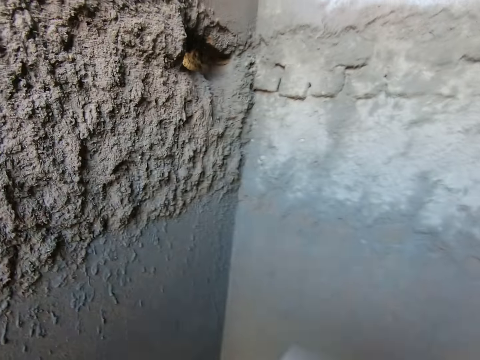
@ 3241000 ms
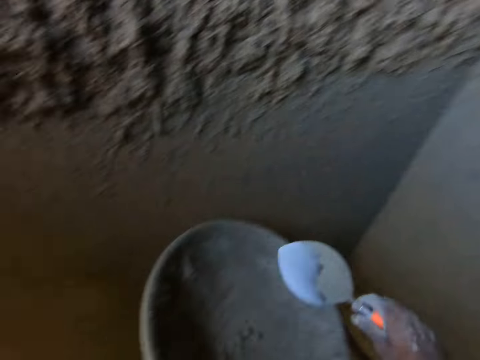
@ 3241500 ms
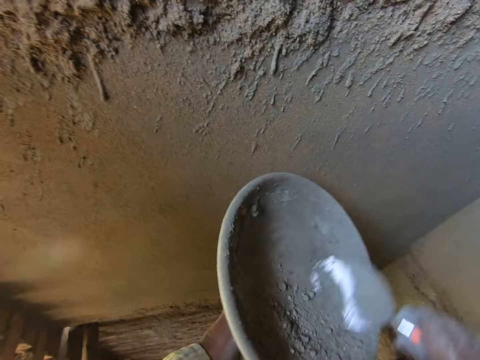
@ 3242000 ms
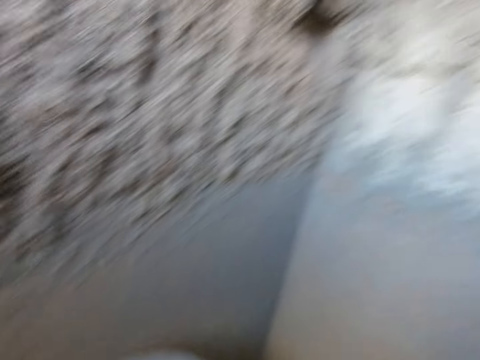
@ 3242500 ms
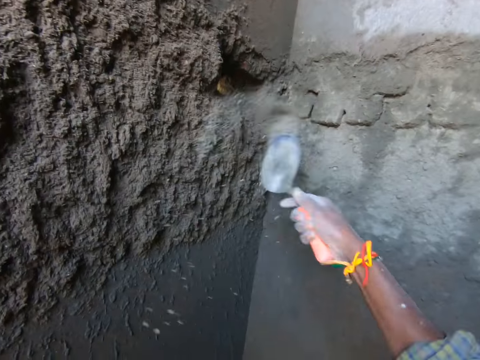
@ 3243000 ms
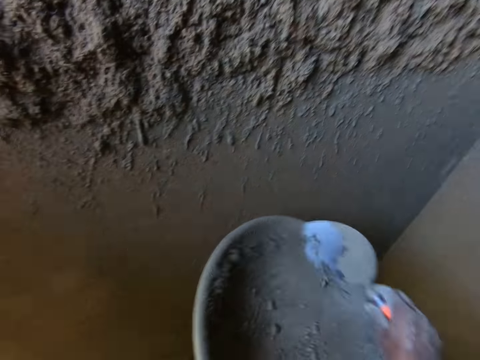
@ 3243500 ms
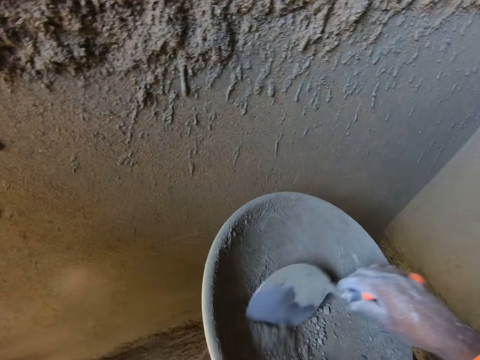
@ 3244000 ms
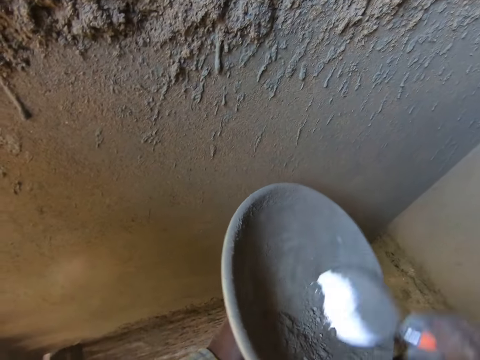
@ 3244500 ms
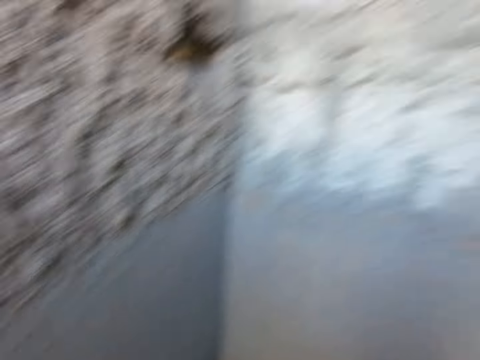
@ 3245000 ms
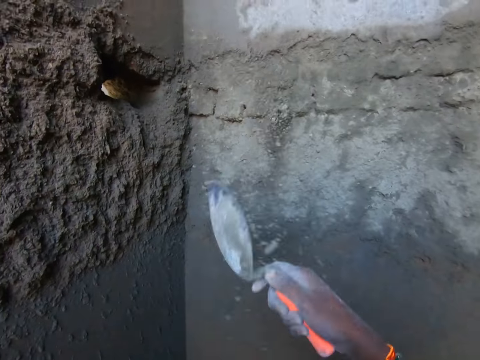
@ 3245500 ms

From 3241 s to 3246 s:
The camera wearer throws the cement mixture on the wall. They scoop the cement mixture. They throw the cement mixture on the wall. They scoop the cement mixture. They throw the cement mixture on the wall.

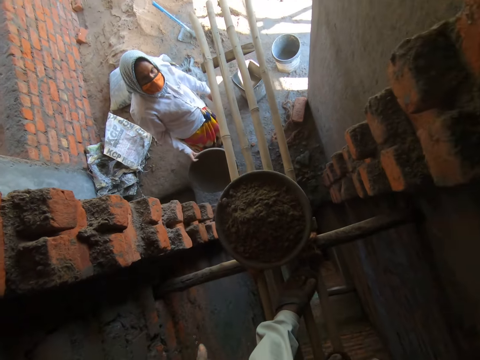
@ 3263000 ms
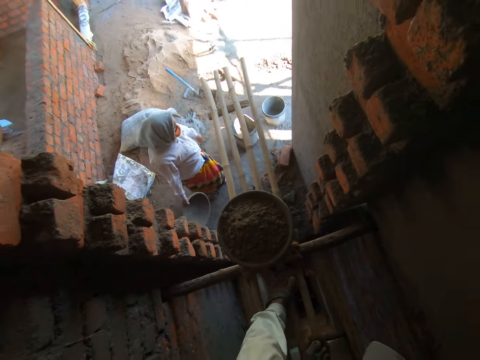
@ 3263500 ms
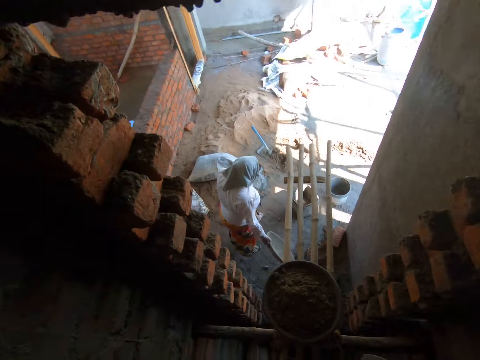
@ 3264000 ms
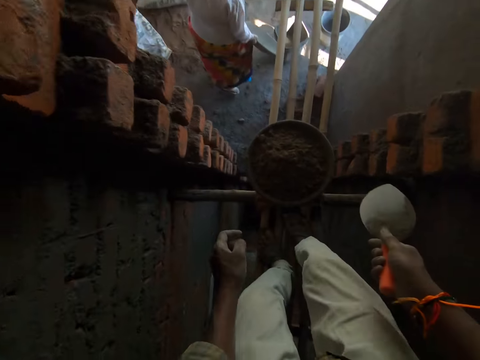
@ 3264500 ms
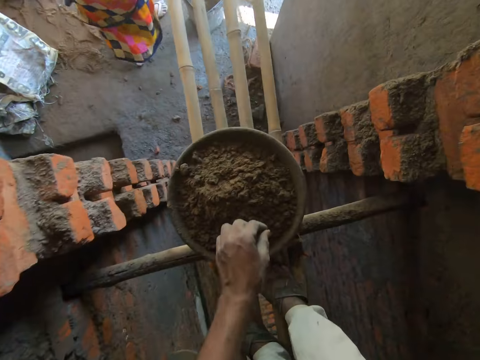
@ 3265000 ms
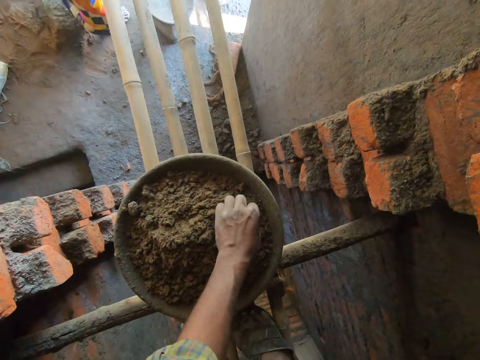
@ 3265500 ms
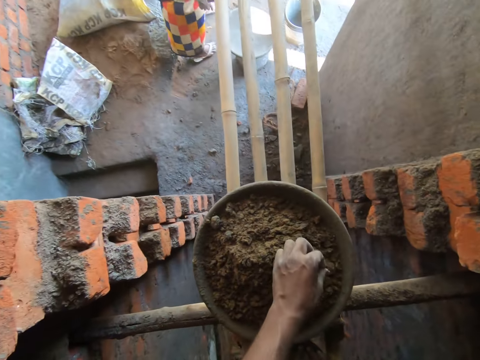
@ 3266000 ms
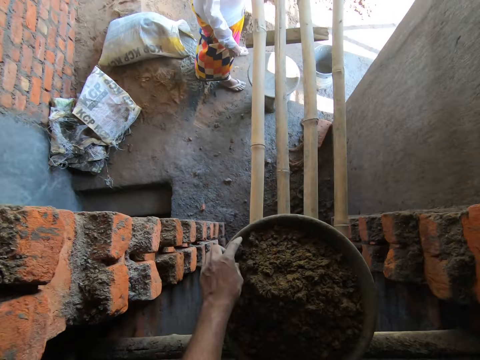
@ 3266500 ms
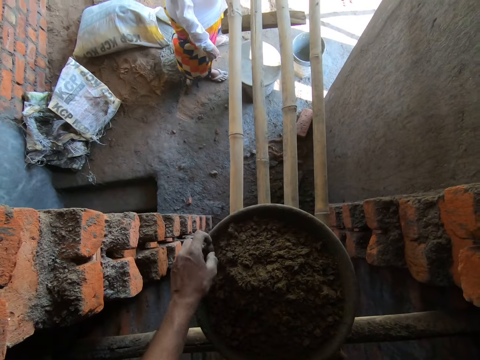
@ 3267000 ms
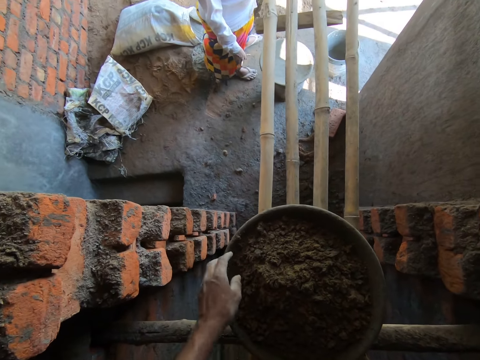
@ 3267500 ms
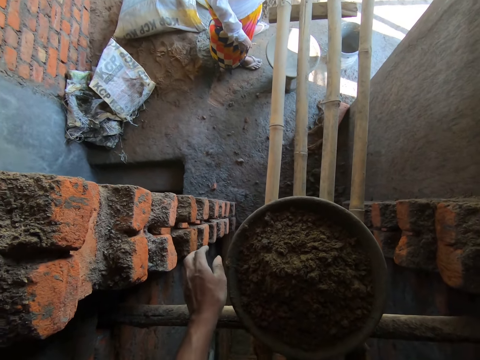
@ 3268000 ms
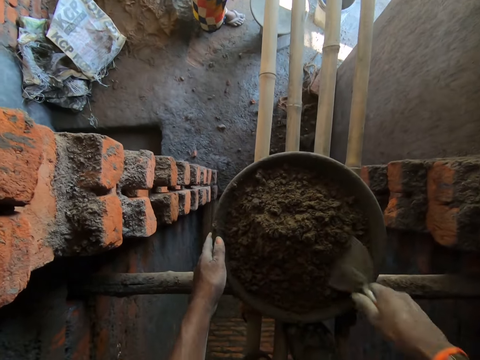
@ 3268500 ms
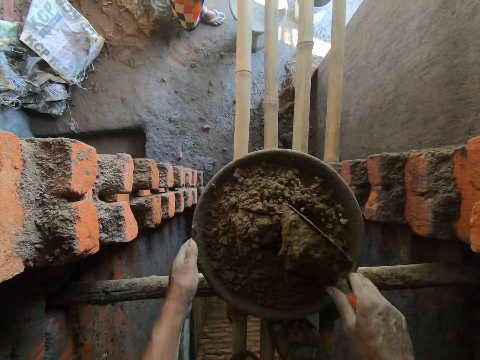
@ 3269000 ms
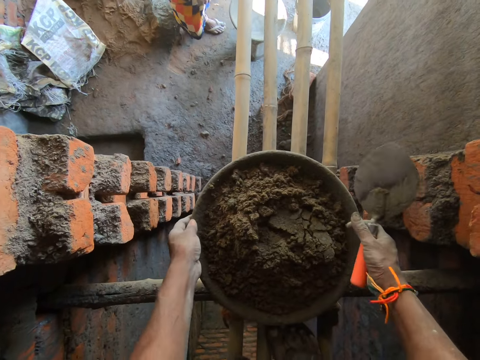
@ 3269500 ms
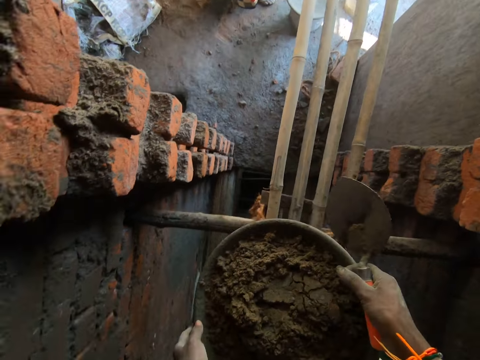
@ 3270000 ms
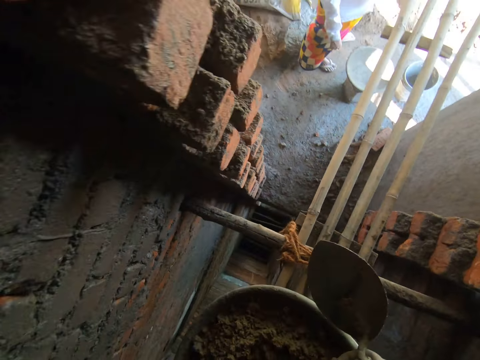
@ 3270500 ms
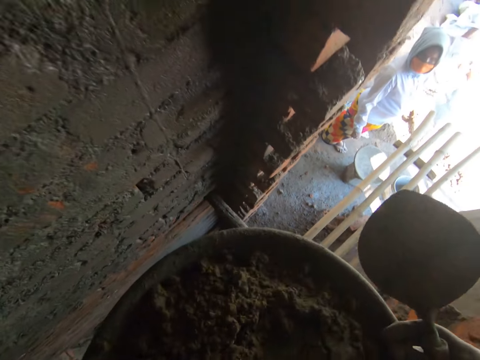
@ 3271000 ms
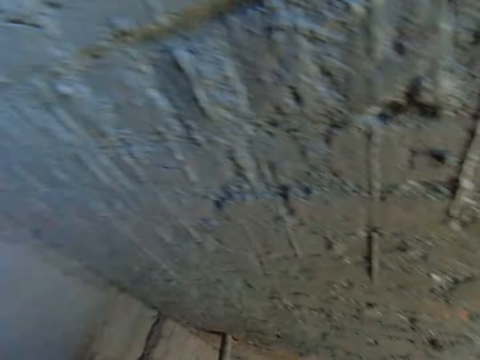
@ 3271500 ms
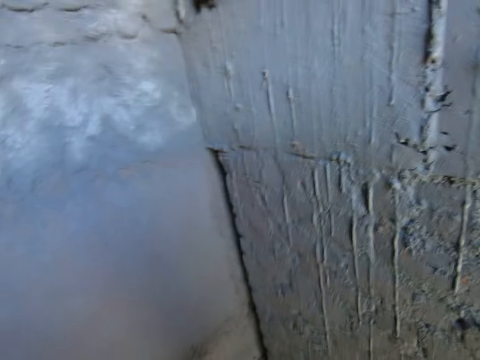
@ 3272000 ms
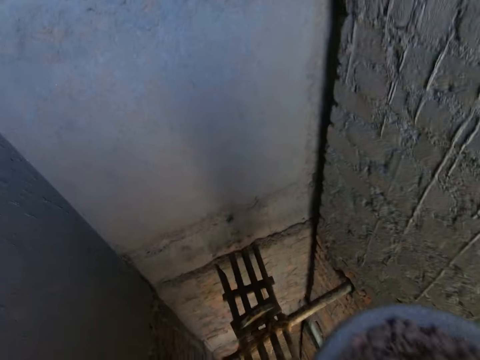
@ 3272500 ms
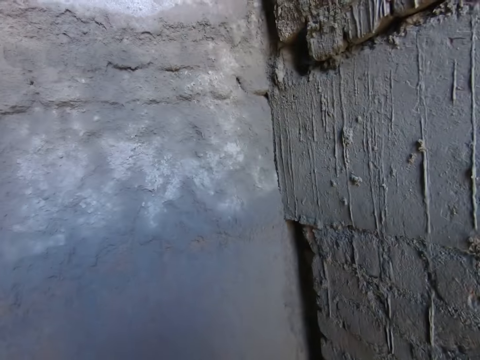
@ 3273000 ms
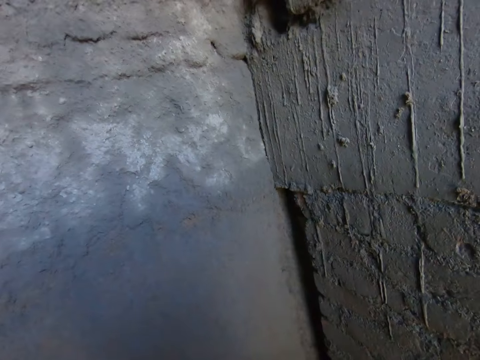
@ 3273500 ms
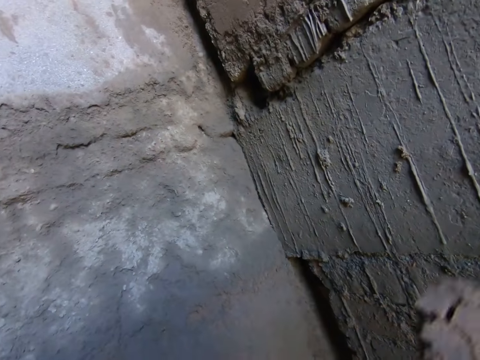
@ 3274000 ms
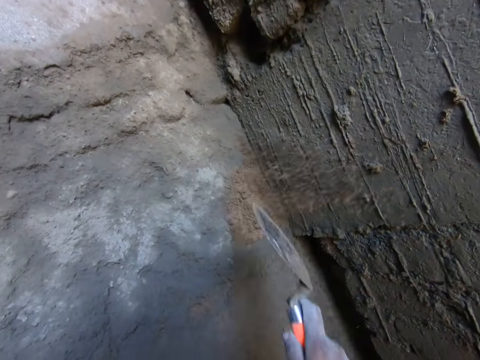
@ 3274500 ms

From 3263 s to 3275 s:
The camera wearer picks some stones from a head pan on some bamboo scaffolding with his left hand. He throws the stone on the ground with his left hand. He holds the head pan on the bamboo scaffolding with his left hand. He mixes the sand or cement in the head pan with the trowel in his right hand. He slides the trowel in the cement and removes the trowel from the cement. He holds the head pan on the bamboo scaffolding with both hands. He carries the head pan from the bamboo scaffolding with both hands. A woman interacts with the camera wearer. The camera wearer talks to the woman. He turns around and looks at the wall. He holds the head pan with his left hand. He packs the sand from the head pan with the trowel in his right hand. He pours the sand on the wall with the trowel in his right hand.

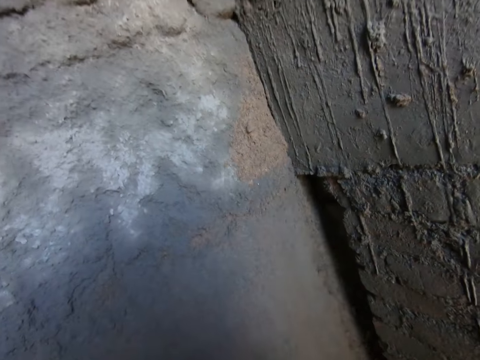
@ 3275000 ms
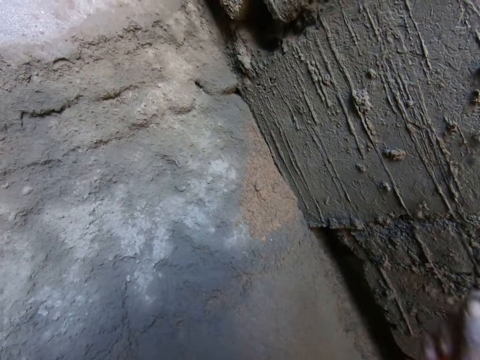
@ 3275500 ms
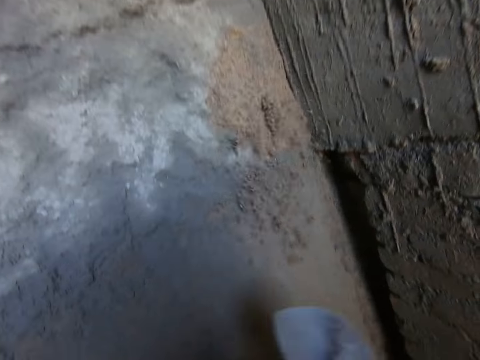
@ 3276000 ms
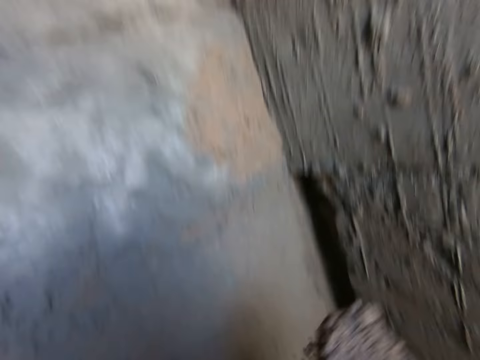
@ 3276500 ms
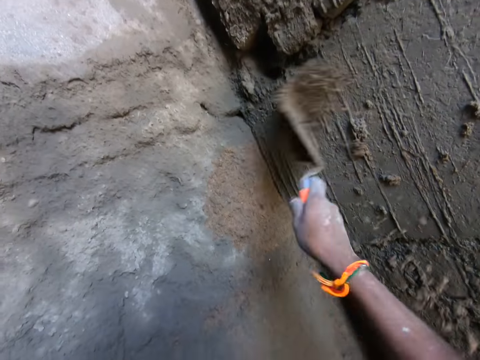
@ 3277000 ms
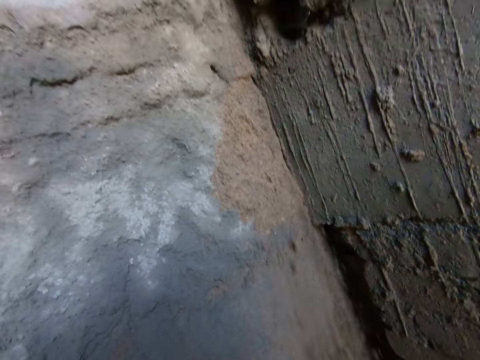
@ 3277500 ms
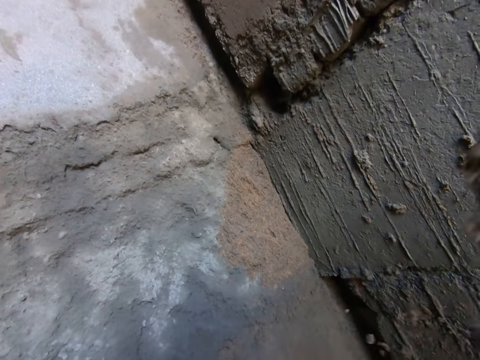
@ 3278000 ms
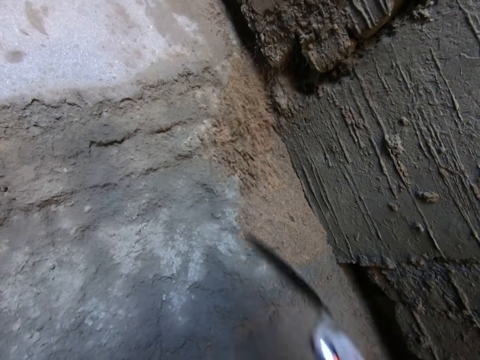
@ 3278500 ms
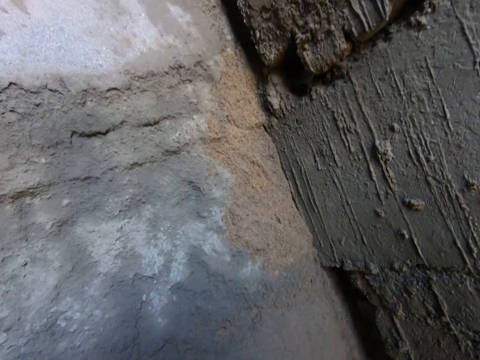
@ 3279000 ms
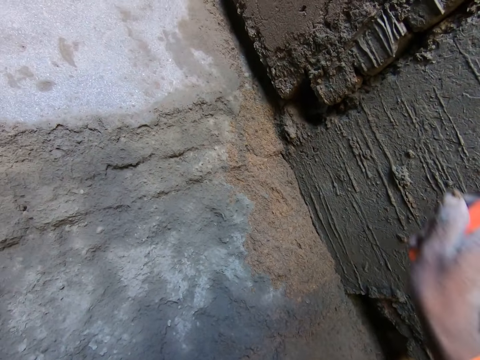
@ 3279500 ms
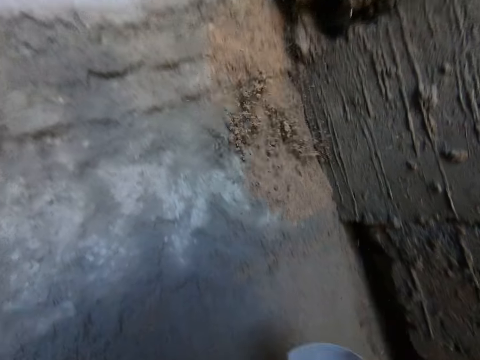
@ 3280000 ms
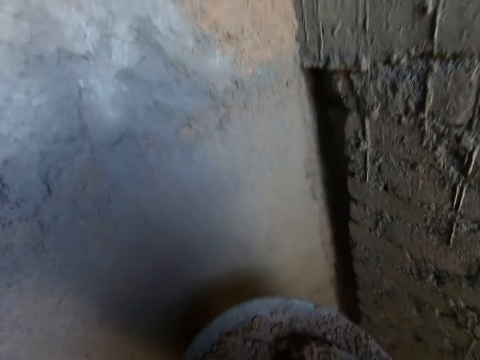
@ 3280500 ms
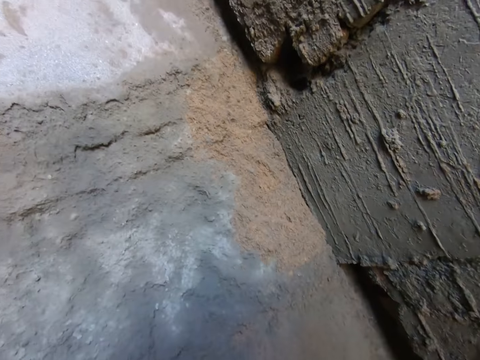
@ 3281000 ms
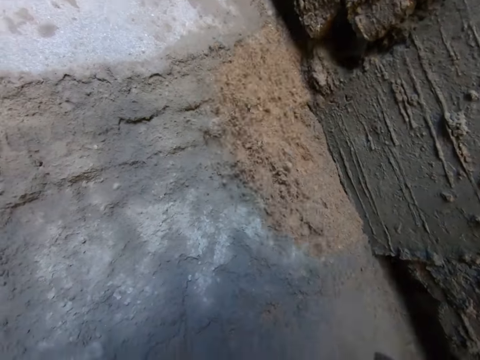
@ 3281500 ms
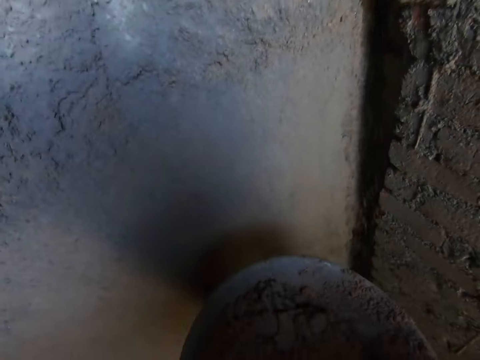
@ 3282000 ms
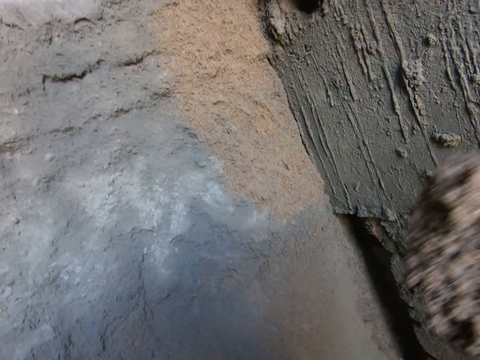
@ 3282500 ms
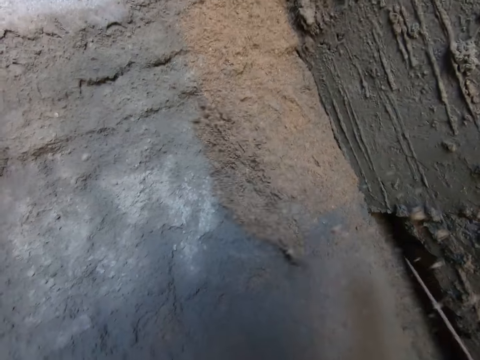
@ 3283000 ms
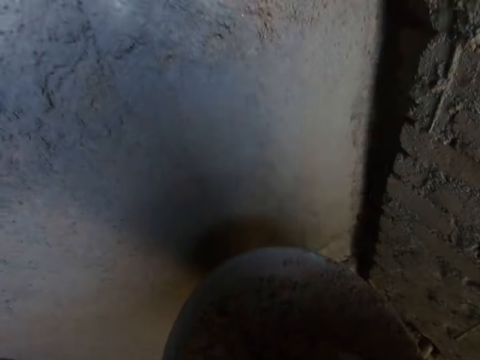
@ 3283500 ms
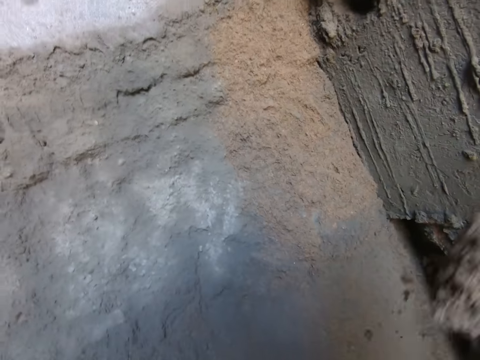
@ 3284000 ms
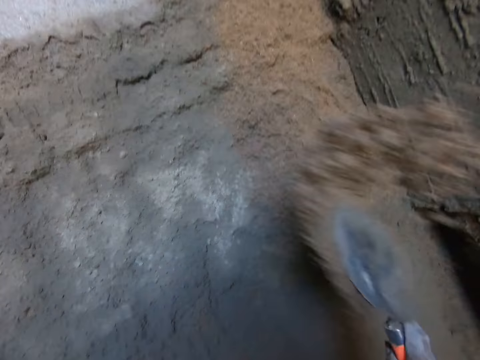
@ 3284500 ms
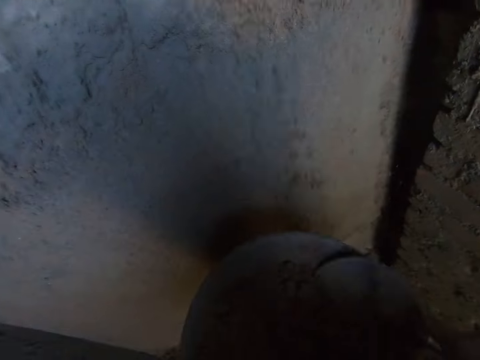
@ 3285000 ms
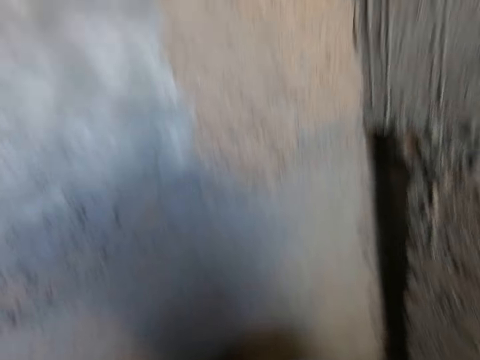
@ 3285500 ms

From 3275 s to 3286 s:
The camera wearer packs the sand from the head pan with the trowel in his right hand. He pours the sand on the wall with the trowel in his right hand. He packs the sand from the head pan with the trowel in his right hand. He looks at the head pan. He pours the sand on the wall with the trowel in his right hand. He packs the sand from the head pan with the trowel in his right hand. He pours the sand on the wall with the trowel in his right hand. He packs the sand from the head pan with the trowel in his right hand. He pours the sand on the wall with the trowel in his right hand. He packs the sand from the head pan with the trowel in his right hand. He pours the sand on the wall with the trowel in his right hand. He packs the sand from the head pan with the trowel in his right hand. He looks at the head pan. He pours the sand on the wall with the trowel in his right hand. He looks at the wall. He packs the sand from the head pan with the trowel in his right hand. He looks at the head pan. He pours the sand on the wall with the trowel in his right hand. He looks at the wall. He packs the sand from the head pan with the trowel in his right hand. He looks at the head pan. He pours the sand on the wall with the trowel in his right hand. He looks at the wall. He packs the sand from the head pan with the trowel in his right hand. He looks at the head pan.
